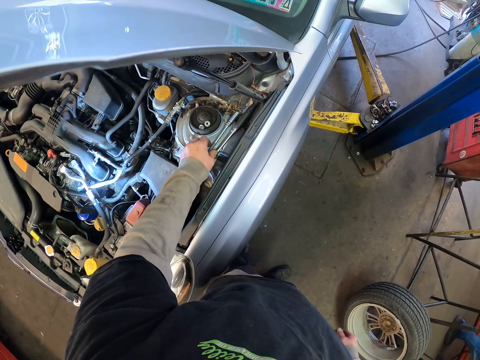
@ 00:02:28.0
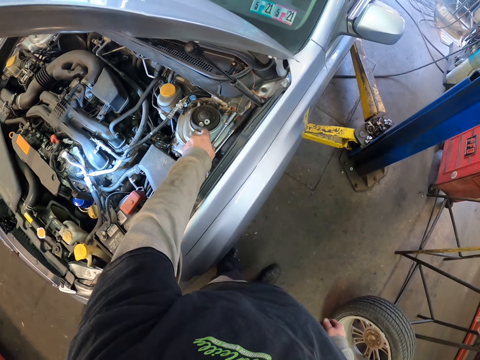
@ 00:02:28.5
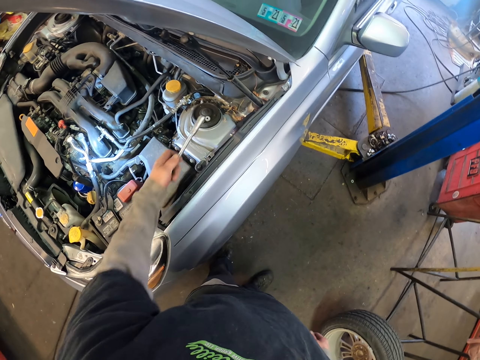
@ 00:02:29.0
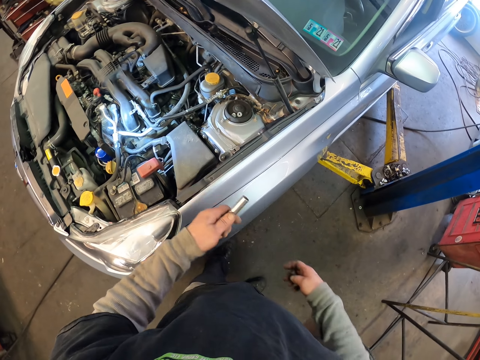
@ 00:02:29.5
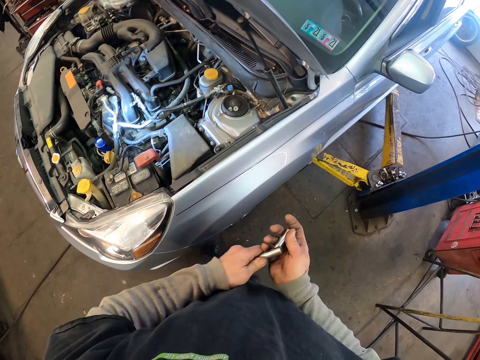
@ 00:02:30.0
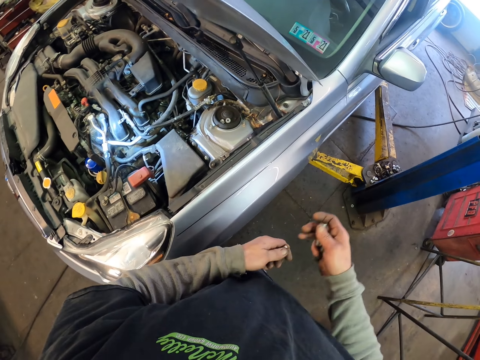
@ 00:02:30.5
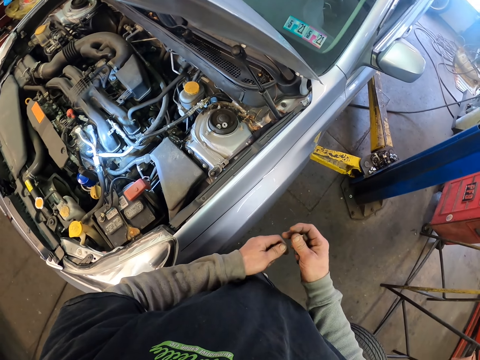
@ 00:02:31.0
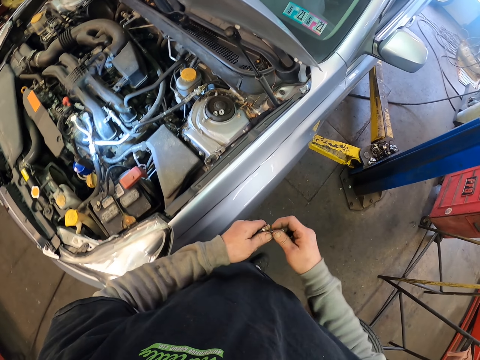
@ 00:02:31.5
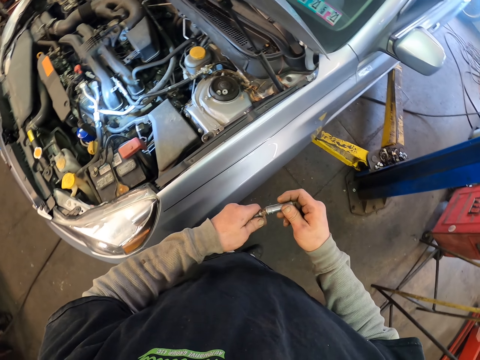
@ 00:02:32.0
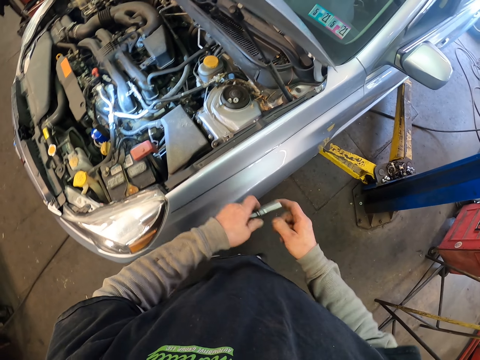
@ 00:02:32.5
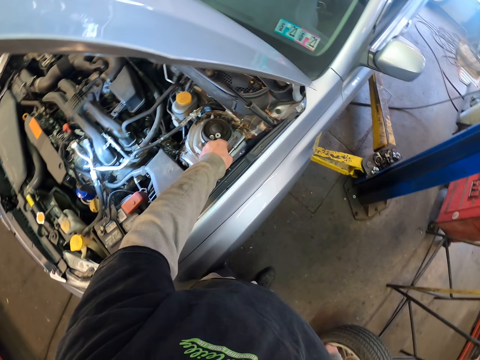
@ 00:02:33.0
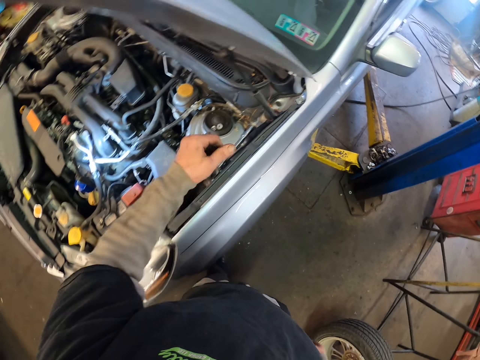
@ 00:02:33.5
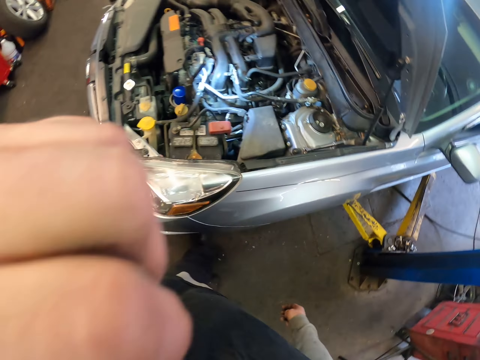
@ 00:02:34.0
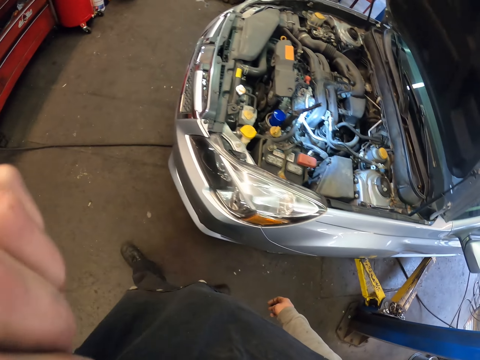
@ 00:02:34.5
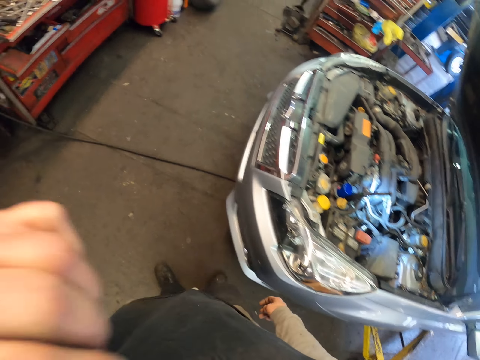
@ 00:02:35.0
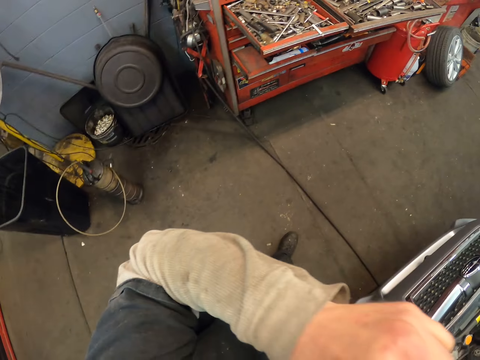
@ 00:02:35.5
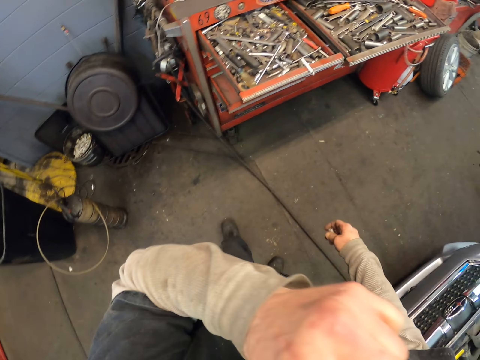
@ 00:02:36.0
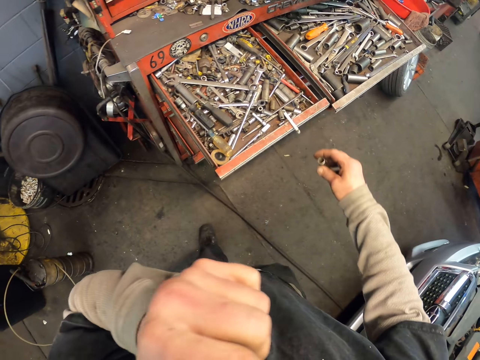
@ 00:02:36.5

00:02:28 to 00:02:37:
The camera wearer places the nut on the bonnet. They pick up a metal rod. They pluck off the socket. They fit in the socket. They place the metal rod on the bonnet. They scratch their face.

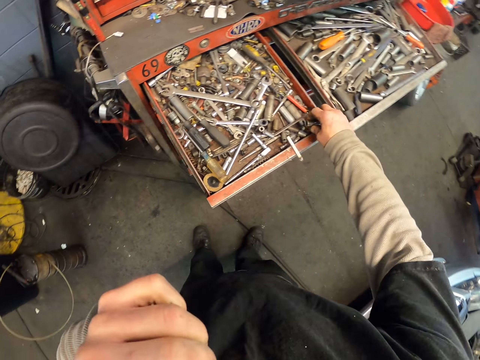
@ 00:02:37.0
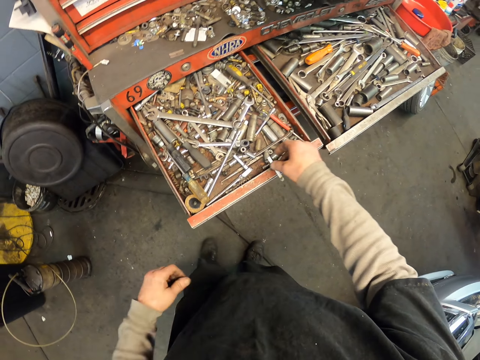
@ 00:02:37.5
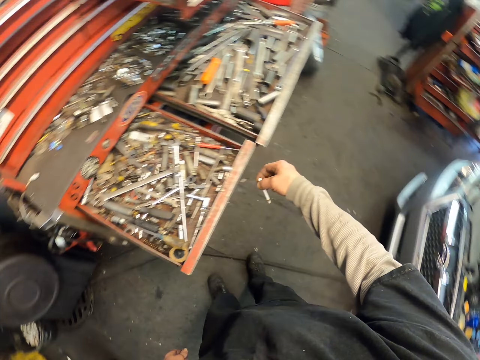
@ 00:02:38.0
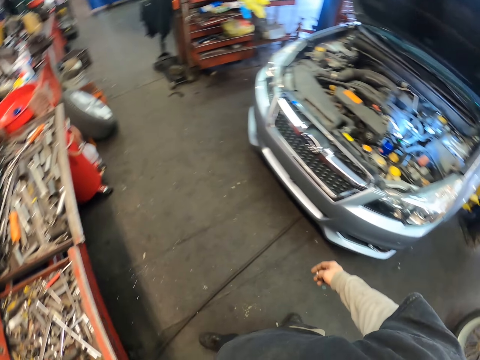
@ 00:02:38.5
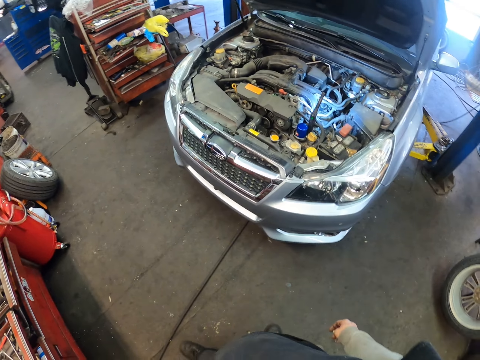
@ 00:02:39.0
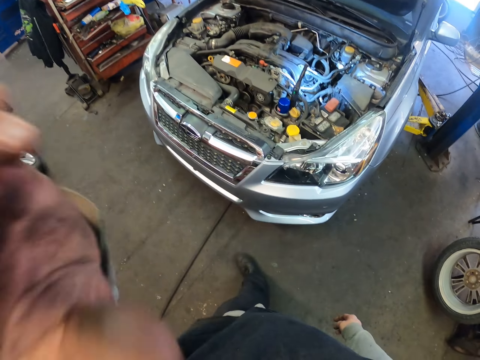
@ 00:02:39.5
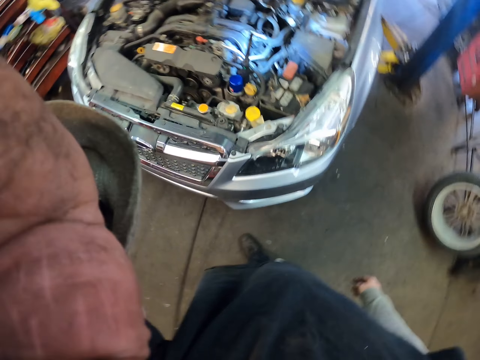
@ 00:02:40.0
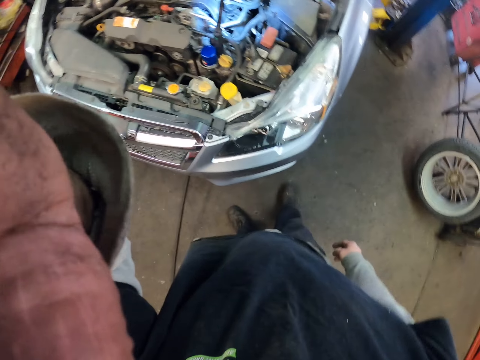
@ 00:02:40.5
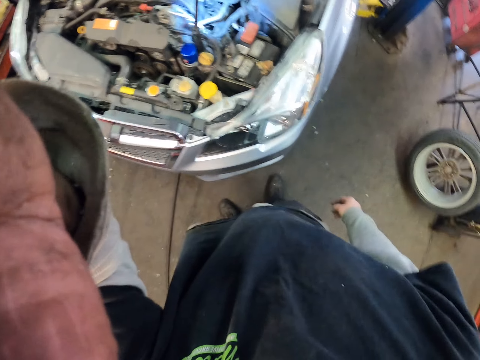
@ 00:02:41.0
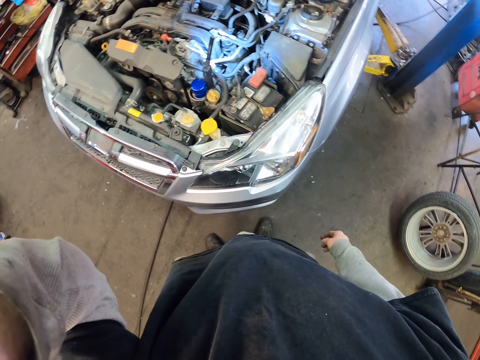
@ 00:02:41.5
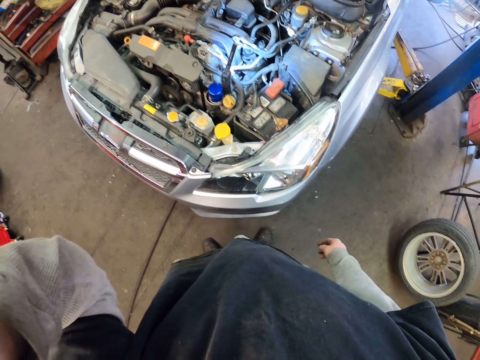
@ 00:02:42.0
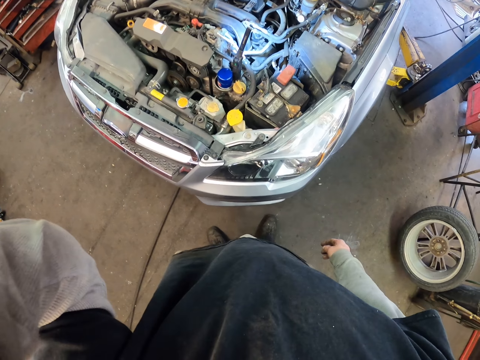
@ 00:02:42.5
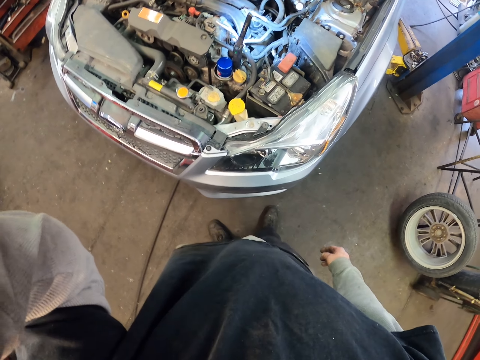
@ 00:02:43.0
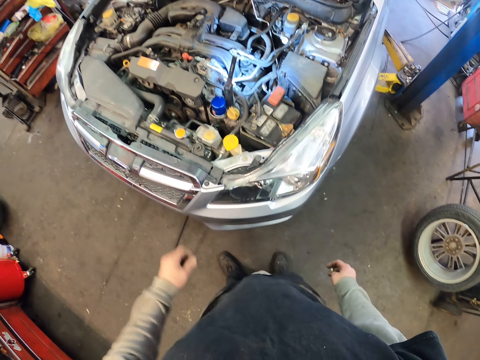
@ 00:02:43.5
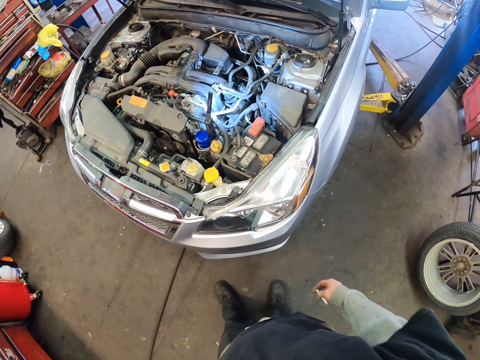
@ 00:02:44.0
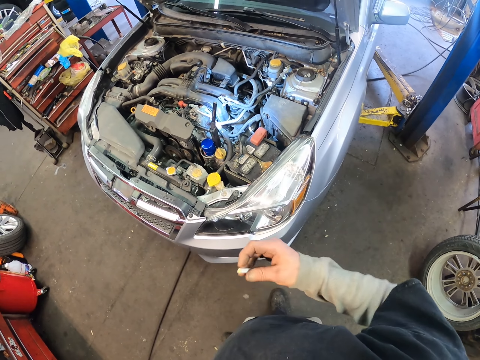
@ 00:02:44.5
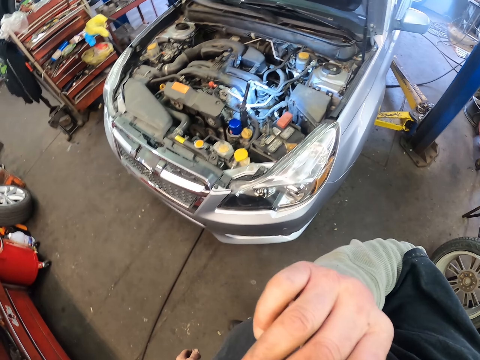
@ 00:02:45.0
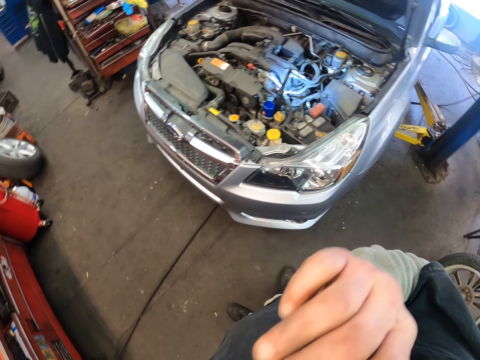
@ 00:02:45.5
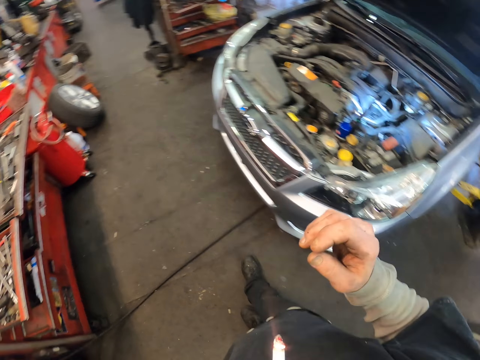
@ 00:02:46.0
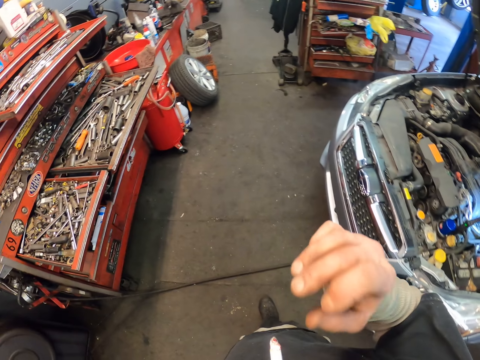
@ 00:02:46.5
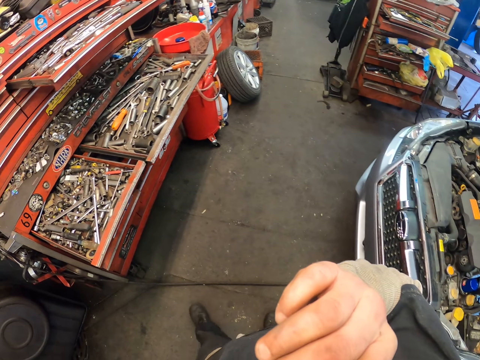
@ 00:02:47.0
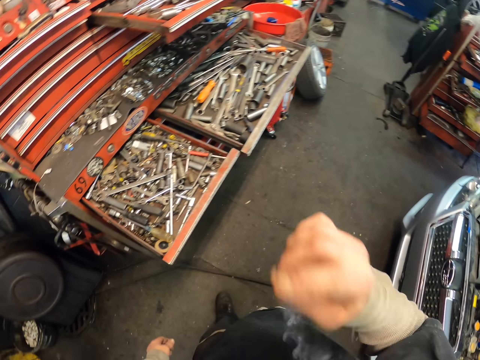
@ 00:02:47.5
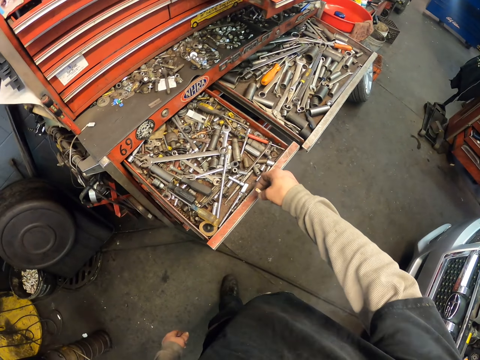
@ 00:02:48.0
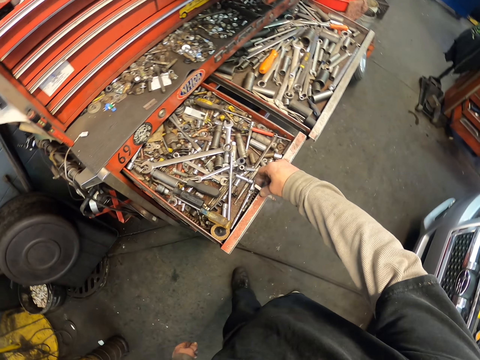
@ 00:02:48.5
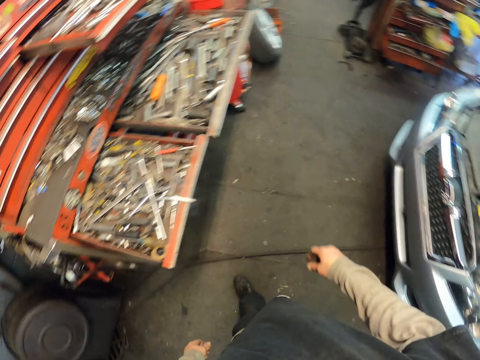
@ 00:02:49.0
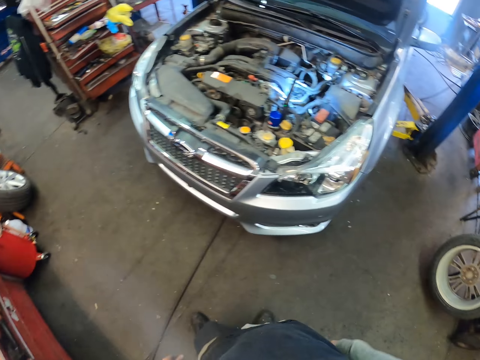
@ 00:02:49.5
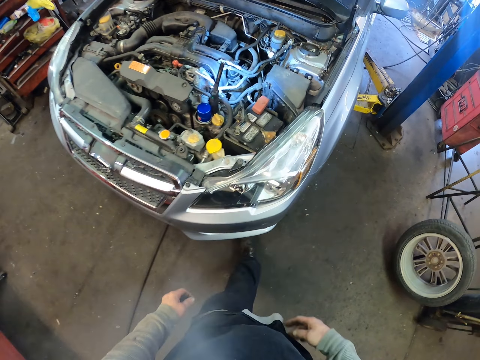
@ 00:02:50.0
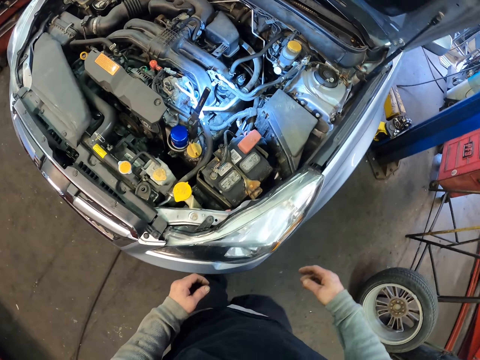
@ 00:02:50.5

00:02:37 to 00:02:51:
The camera wearer drops the metal socket in the tool box. They pick up the cigarette. They fix the camera. They adjust their glasses. They smoke the cigarette. They place the cigarette on the tool box.

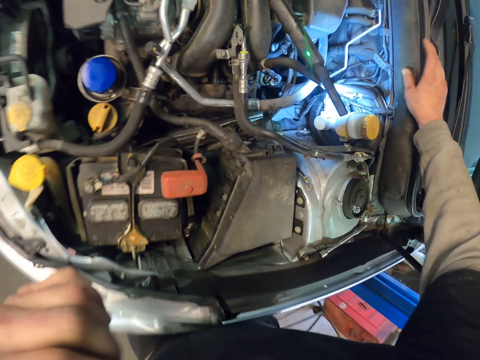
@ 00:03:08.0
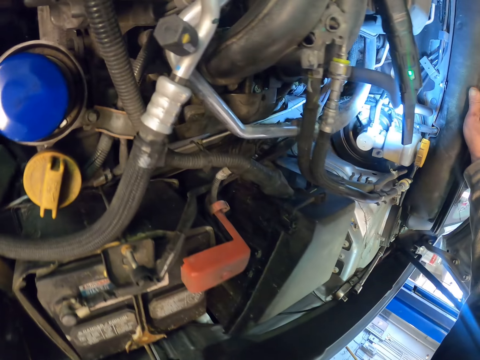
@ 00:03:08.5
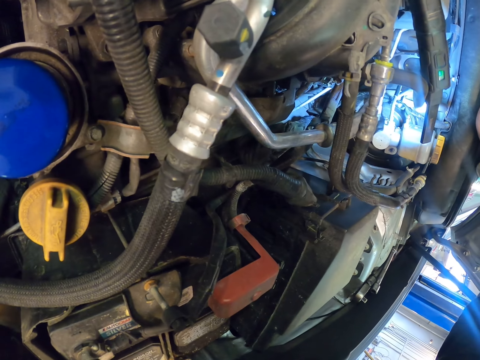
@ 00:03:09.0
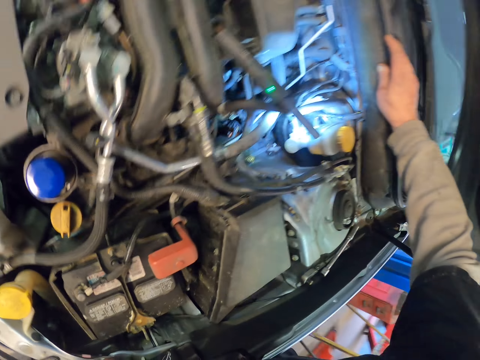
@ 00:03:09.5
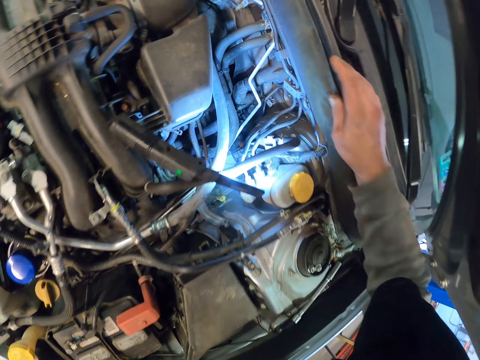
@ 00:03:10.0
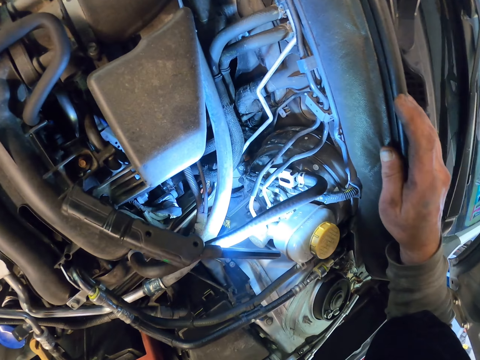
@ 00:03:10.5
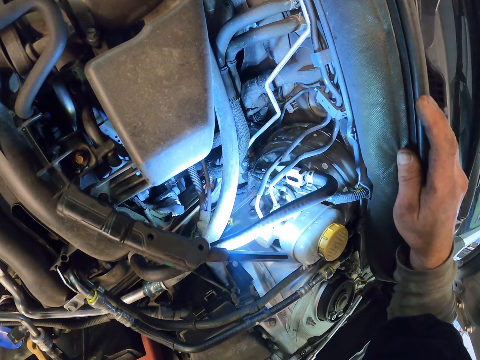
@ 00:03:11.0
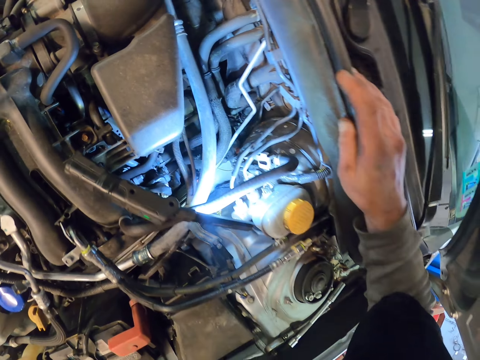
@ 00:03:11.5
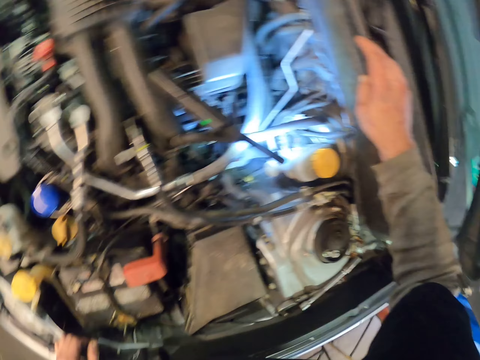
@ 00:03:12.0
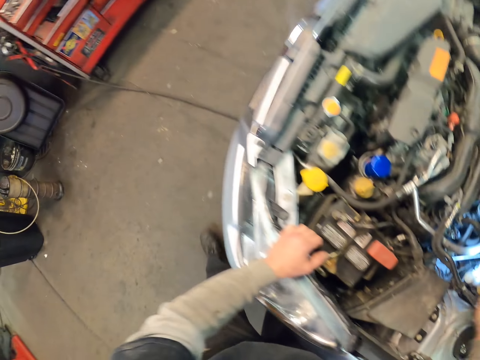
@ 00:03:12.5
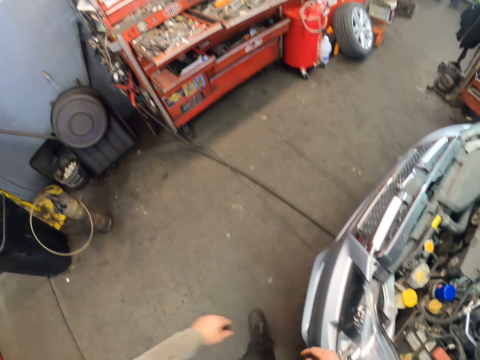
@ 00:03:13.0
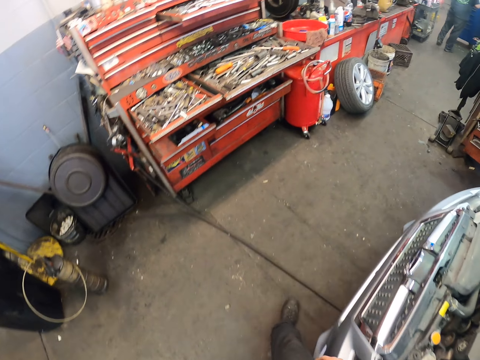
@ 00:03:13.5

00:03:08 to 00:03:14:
The camera wearer holds their face. They gaze inside the brake fluid.
